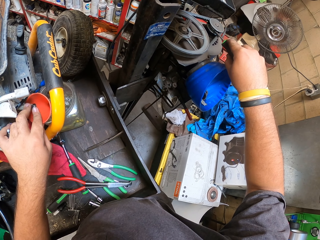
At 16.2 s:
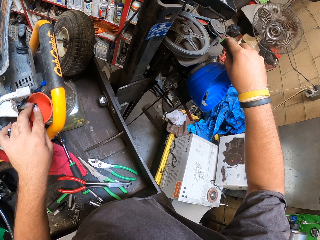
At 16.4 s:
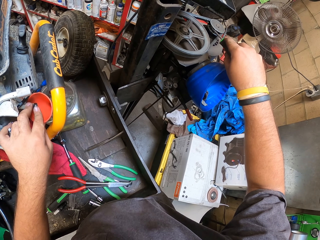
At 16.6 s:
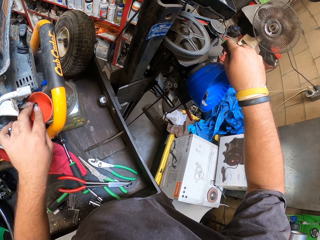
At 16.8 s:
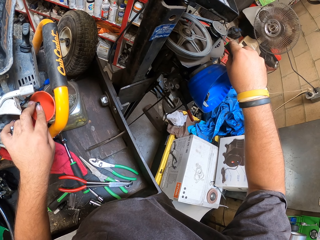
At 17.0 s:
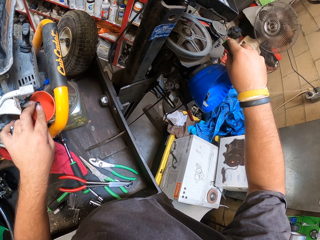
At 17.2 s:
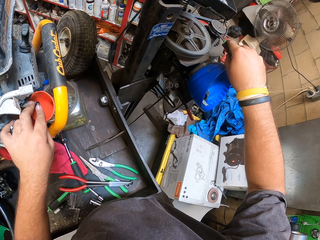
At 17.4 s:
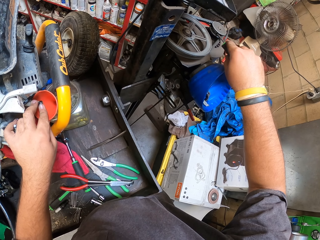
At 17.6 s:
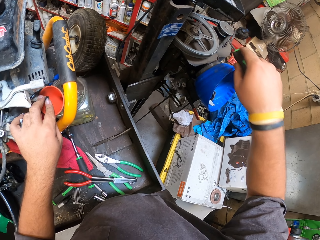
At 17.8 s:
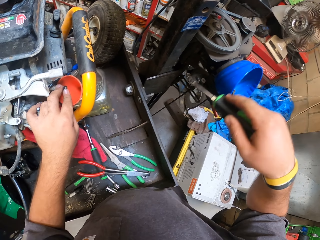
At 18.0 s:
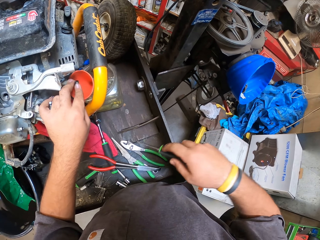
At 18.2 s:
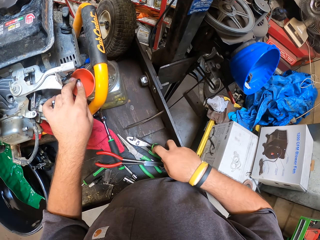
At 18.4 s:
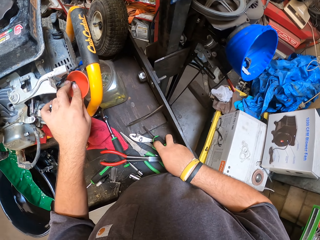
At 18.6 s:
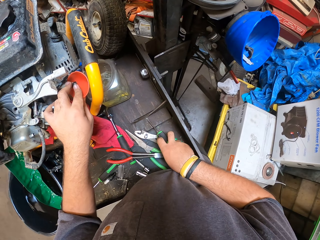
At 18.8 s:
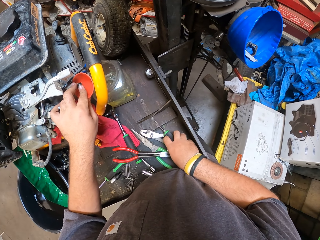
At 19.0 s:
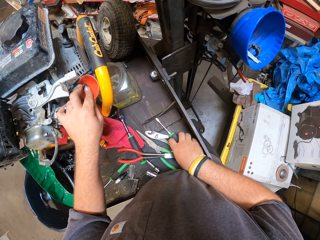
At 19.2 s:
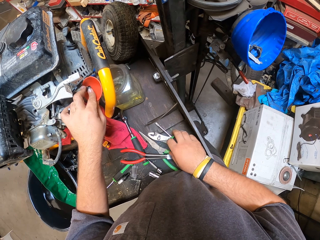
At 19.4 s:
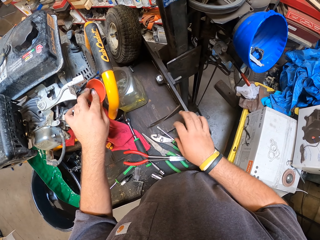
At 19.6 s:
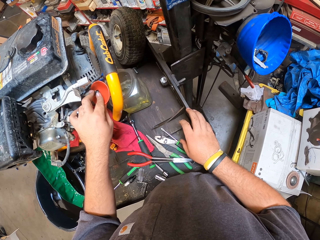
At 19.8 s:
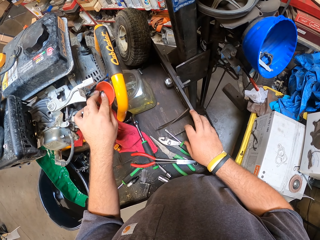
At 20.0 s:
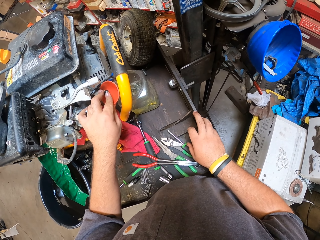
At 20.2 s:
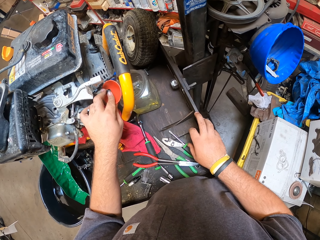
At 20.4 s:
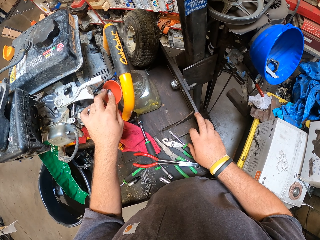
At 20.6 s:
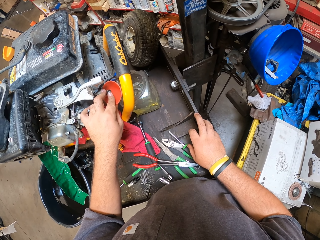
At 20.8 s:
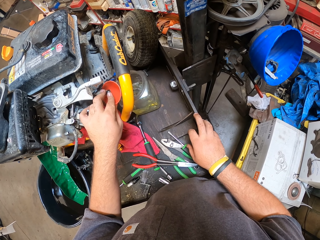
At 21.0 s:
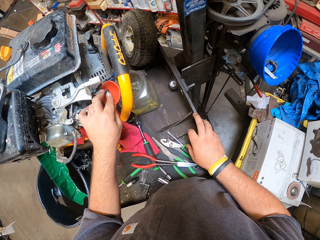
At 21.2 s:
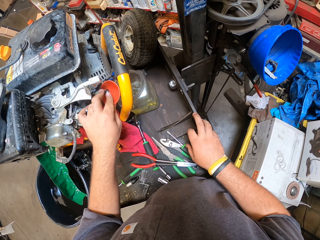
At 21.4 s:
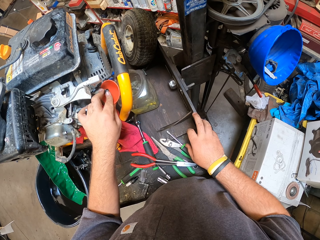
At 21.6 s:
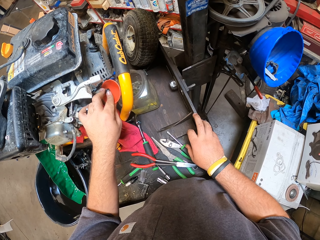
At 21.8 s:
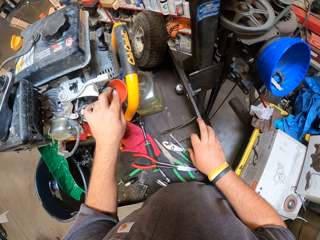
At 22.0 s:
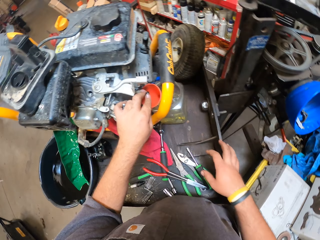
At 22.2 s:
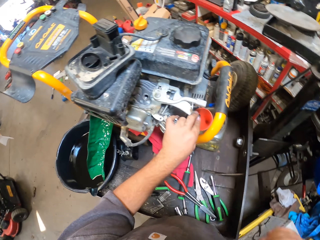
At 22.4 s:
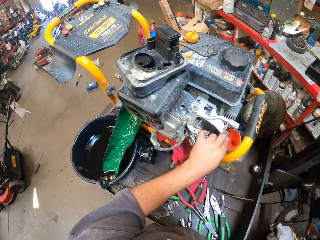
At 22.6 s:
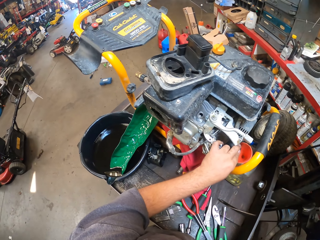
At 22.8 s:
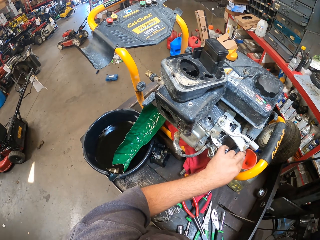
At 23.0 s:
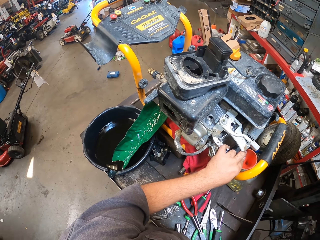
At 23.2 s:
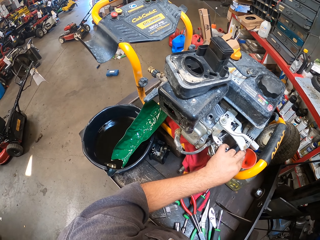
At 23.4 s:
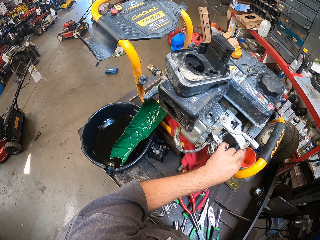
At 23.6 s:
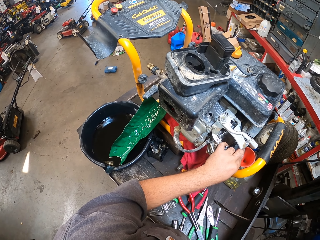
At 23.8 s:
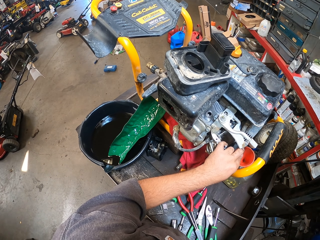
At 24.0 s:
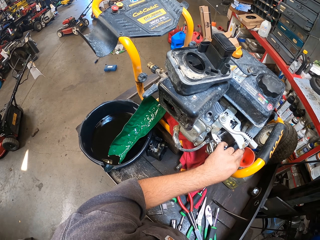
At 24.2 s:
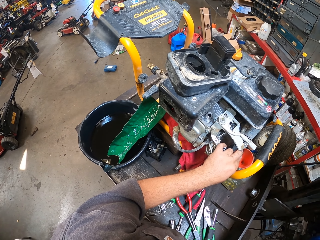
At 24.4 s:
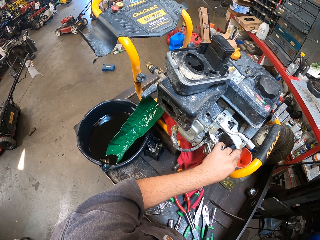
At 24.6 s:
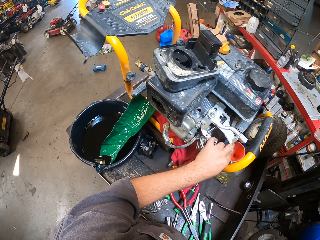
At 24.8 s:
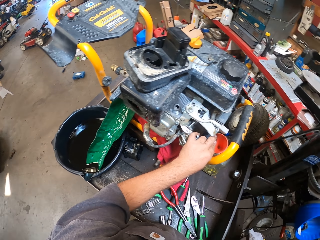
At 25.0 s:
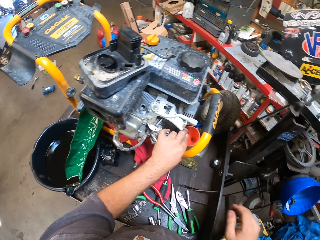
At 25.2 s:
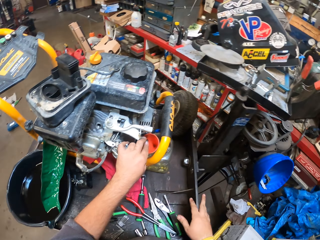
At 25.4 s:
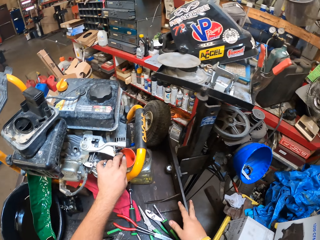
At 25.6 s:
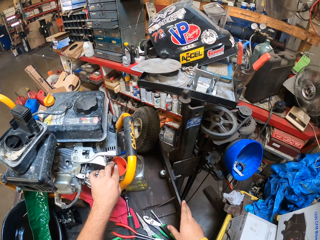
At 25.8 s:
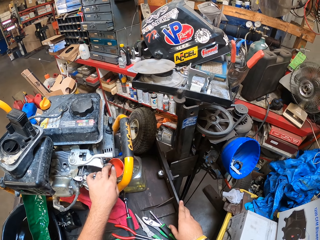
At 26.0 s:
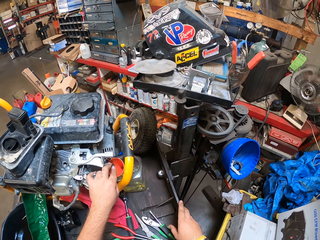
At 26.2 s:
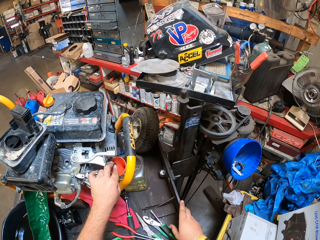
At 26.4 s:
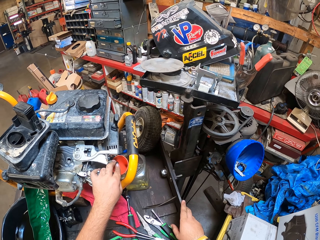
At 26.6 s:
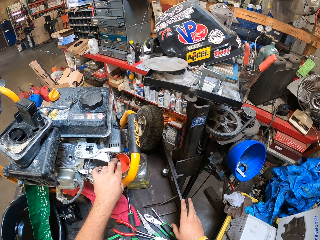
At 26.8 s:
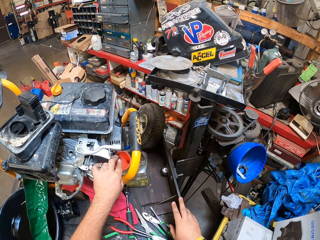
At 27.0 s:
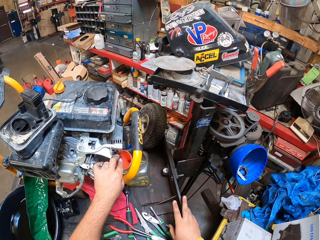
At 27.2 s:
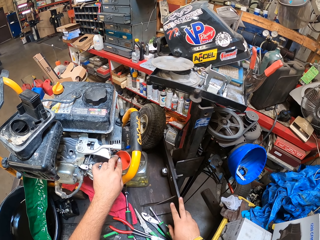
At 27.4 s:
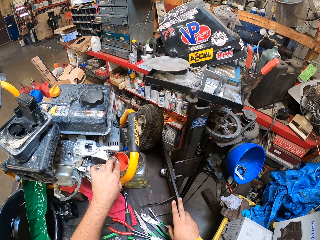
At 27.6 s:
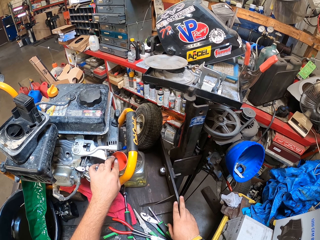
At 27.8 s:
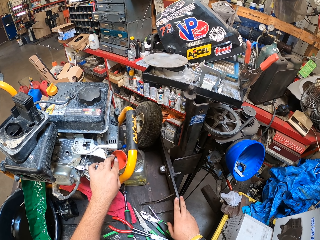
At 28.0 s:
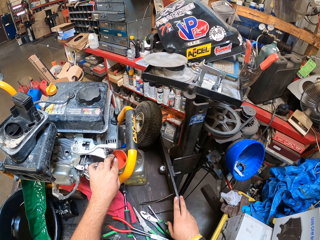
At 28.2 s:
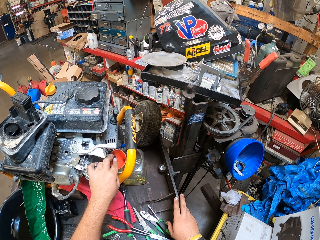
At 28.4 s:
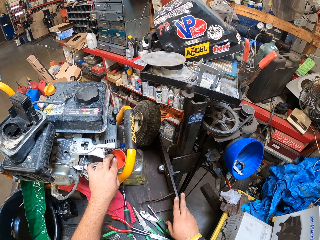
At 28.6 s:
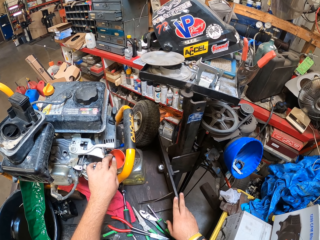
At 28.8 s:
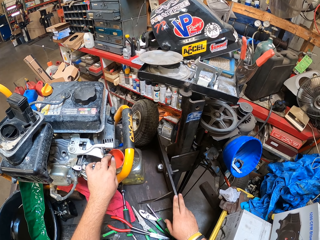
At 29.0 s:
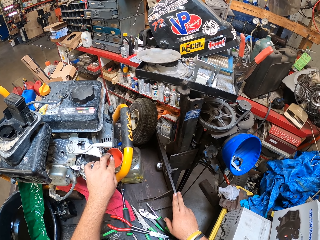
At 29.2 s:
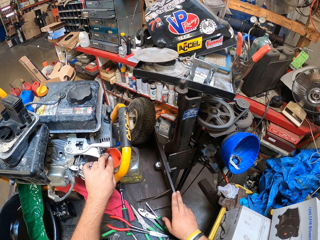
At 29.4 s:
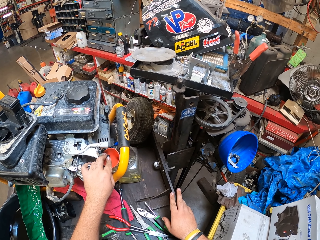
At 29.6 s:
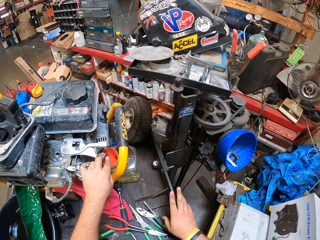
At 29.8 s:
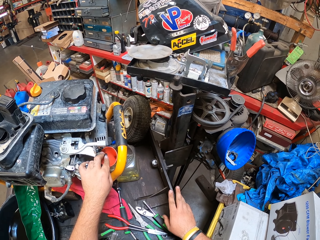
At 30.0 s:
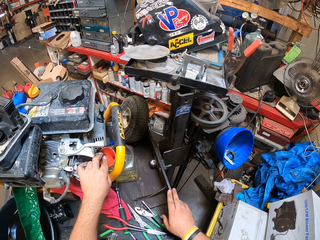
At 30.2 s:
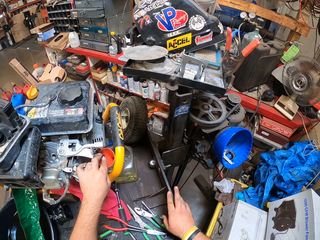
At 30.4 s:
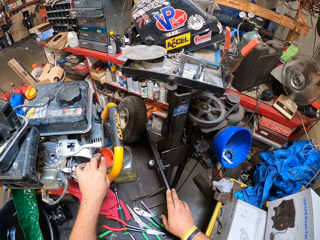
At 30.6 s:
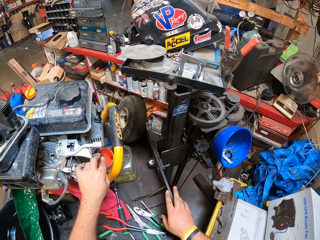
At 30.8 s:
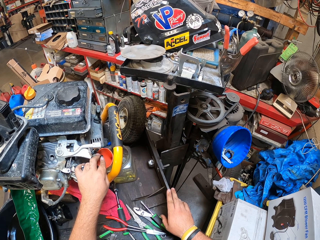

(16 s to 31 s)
The camera wearer removes his hand from the flywheel. He puts the screwdriver on the work table. He drains fuel from the carburetor. He touches the table. He looks around the garage. He removes his hand from the table. He drops his hand down. He drains fuel from the carburetor. He shakes his finger on the work table. He taps the table with his fingers.

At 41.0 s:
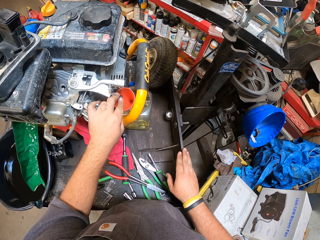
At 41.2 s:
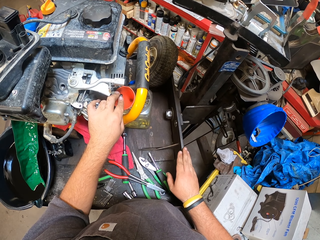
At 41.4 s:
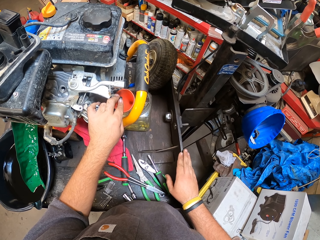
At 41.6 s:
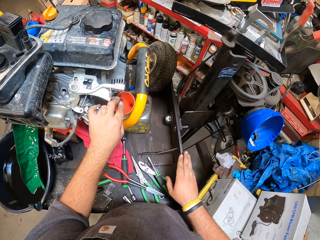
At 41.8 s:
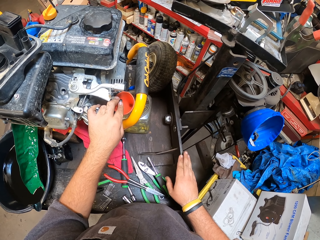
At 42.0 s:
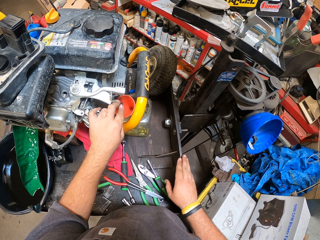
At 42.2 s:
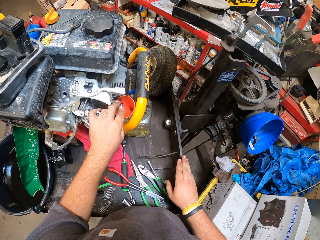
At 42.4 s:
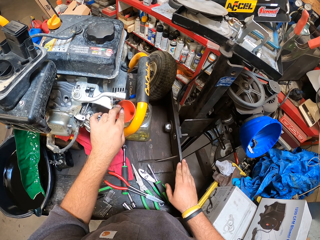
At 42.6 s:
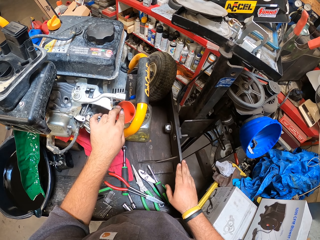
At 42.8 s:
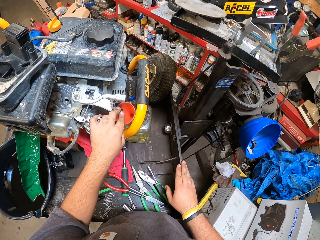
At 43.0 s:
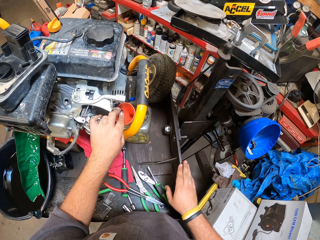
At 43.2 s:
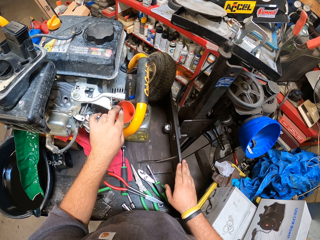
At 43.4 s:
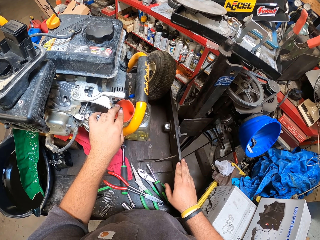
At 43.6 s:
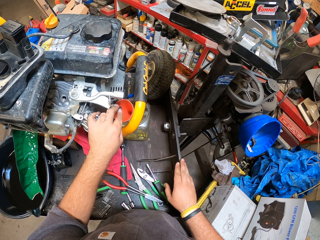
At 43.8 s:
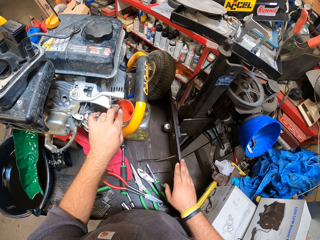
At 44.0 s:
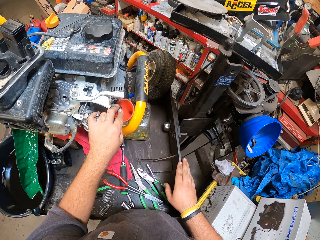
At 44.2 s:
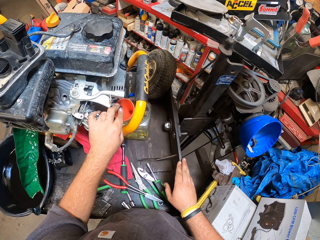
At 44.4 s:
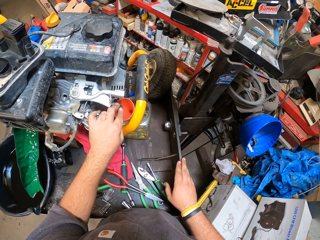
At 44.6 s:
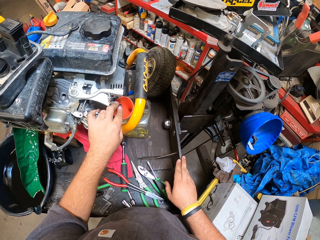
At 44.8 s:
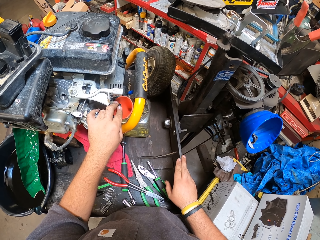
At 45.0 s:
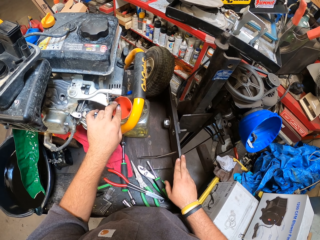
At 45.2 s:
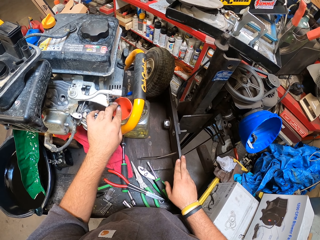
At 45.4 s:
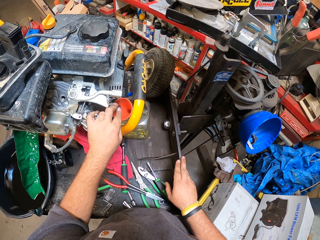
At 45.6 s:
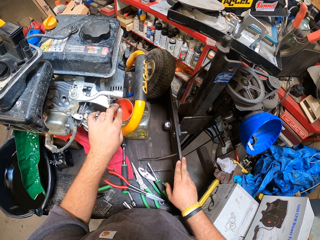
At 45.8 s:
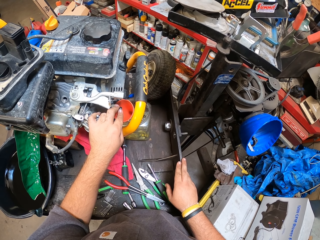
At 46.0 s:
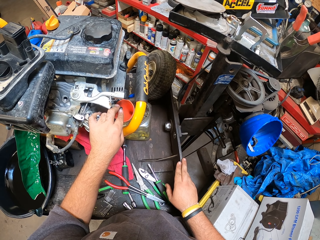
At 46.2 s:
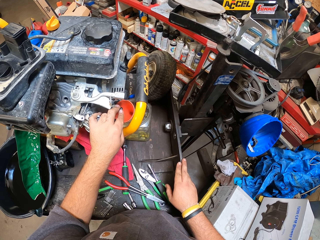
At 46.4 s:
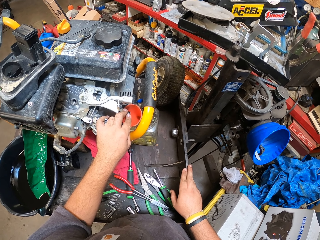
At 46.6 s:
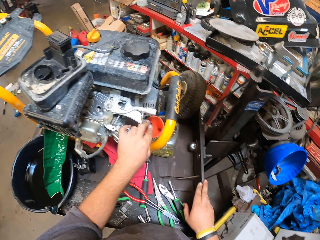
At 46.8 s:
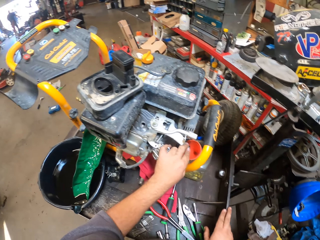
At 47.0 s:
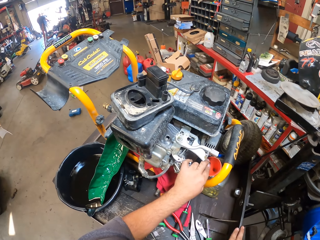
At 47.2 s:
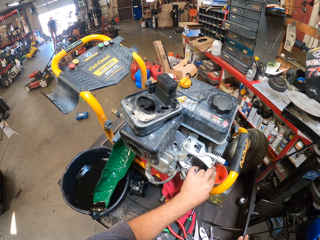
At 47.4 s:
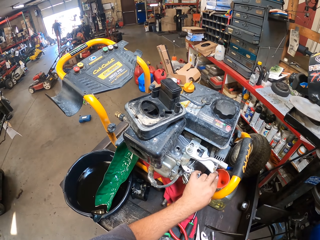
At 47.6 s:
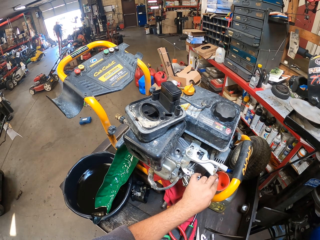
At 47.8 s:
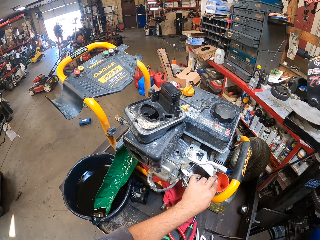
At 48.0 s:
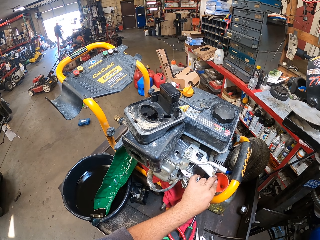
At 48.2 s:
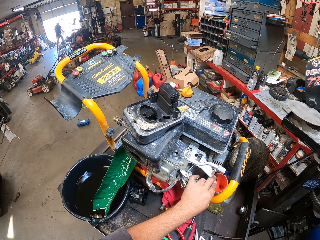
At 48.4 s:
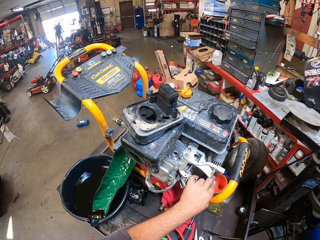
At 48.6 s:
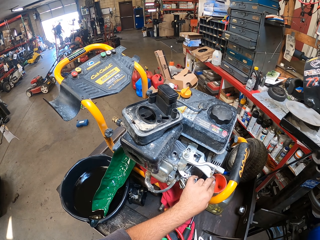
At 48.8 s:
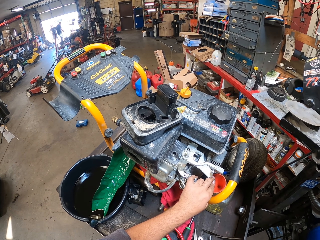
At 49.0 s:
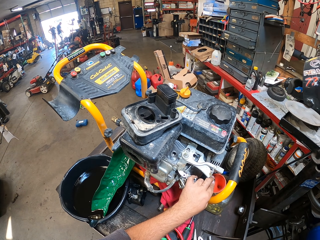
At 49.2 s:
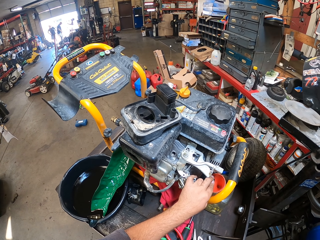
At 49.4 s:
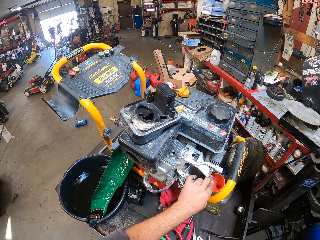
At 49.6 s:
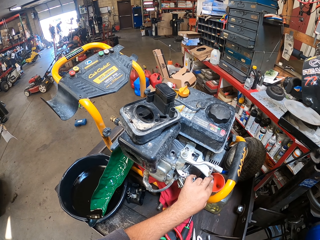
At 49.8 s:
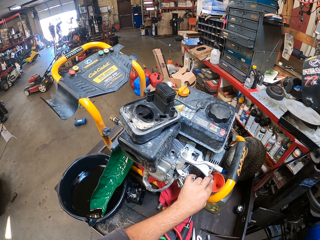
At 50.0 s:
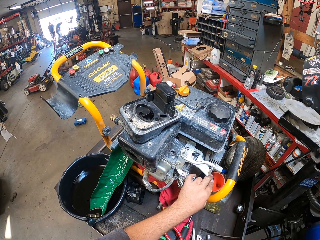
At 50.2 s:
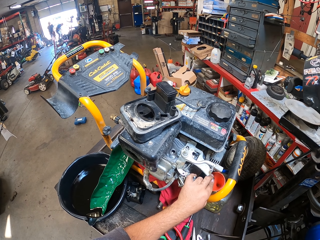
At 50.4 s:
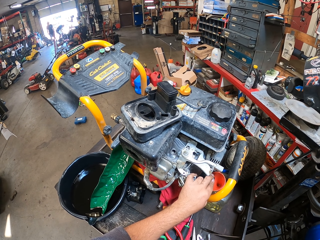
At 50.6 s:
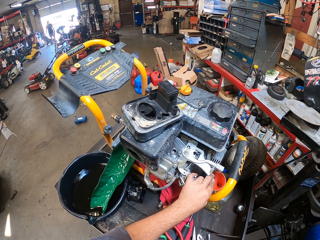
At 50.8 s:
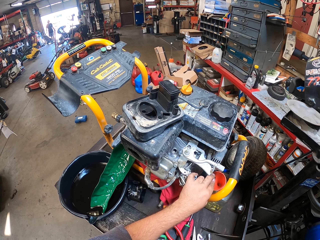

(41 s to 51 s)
The camera wearer stares at the fuel in the container. They drain fuel from the generator. They look around the garage. They stare outside the garage.
